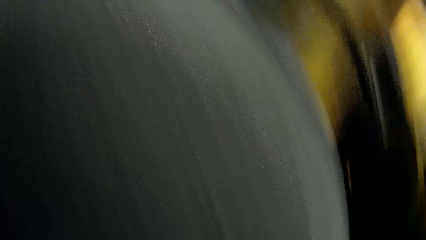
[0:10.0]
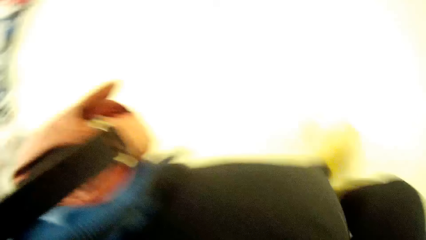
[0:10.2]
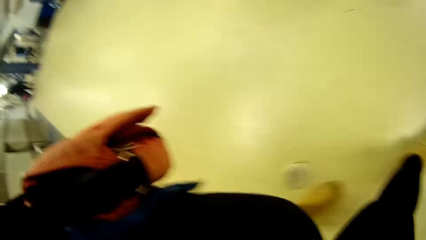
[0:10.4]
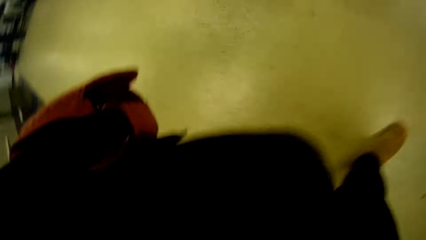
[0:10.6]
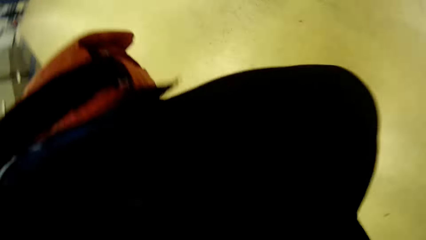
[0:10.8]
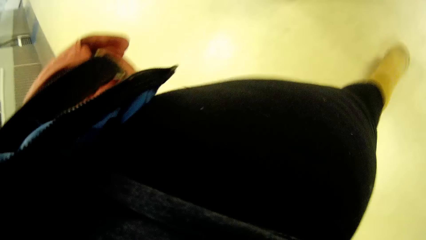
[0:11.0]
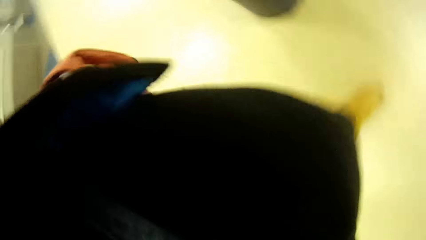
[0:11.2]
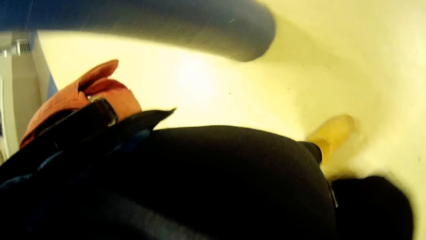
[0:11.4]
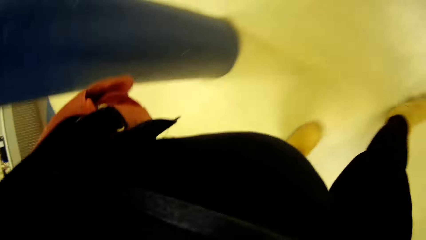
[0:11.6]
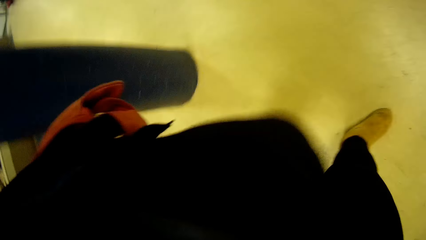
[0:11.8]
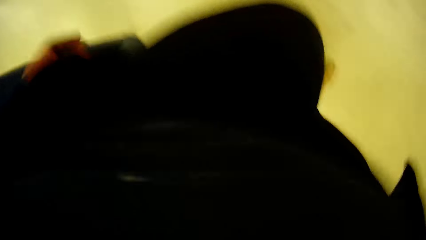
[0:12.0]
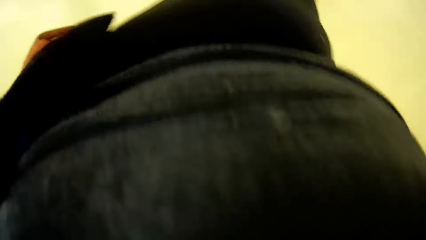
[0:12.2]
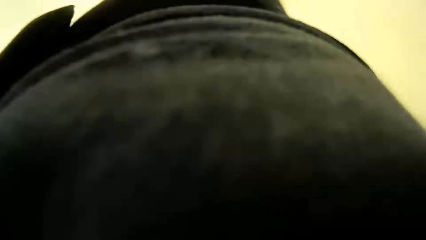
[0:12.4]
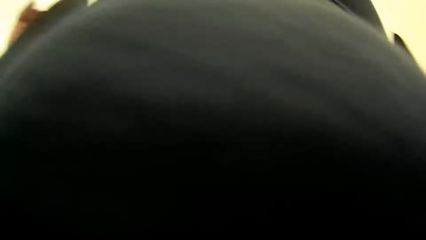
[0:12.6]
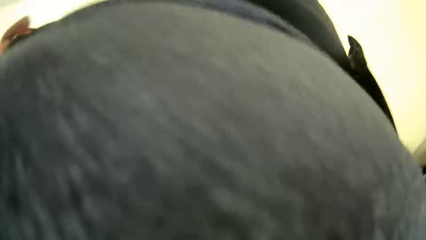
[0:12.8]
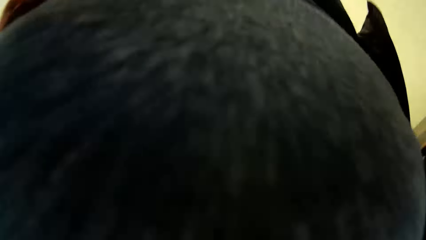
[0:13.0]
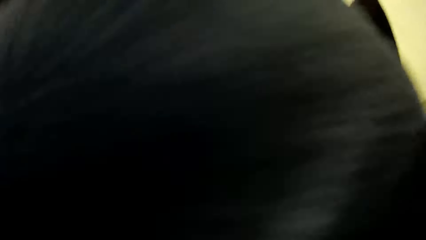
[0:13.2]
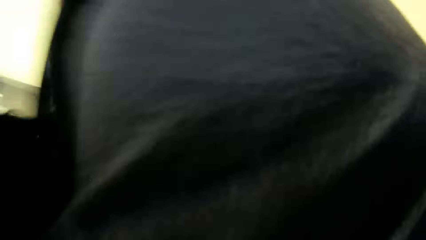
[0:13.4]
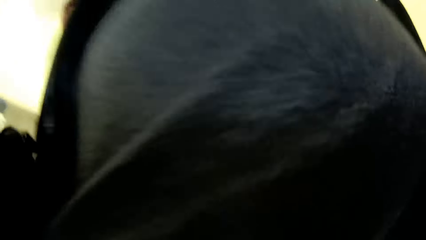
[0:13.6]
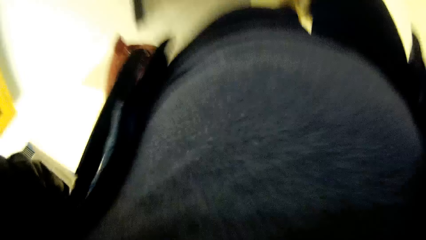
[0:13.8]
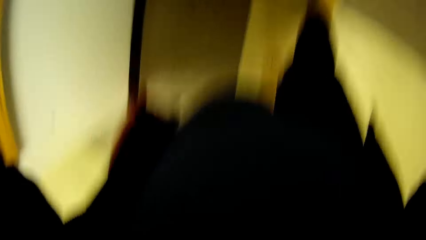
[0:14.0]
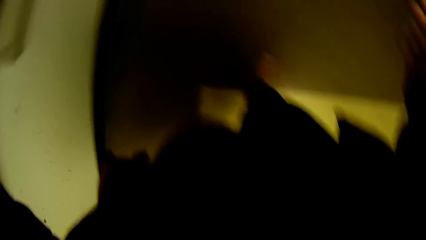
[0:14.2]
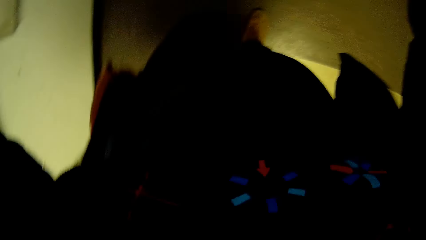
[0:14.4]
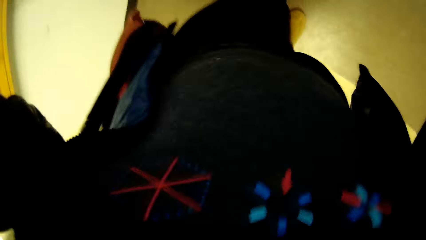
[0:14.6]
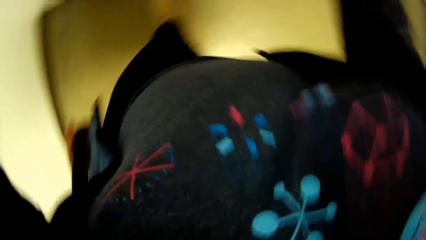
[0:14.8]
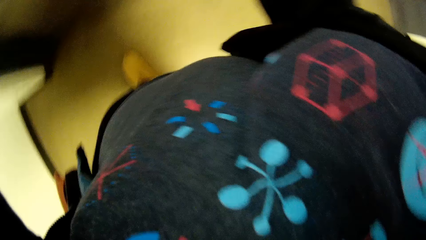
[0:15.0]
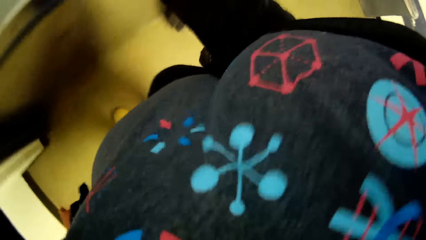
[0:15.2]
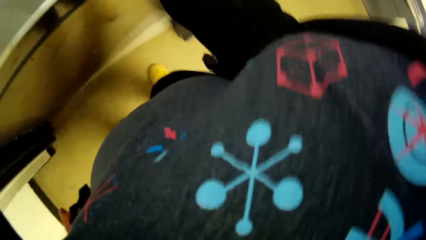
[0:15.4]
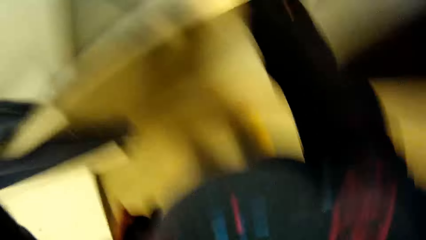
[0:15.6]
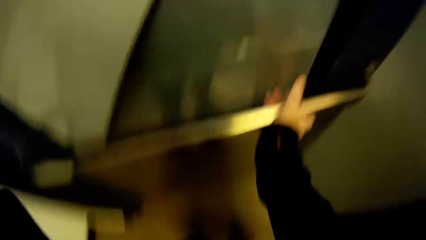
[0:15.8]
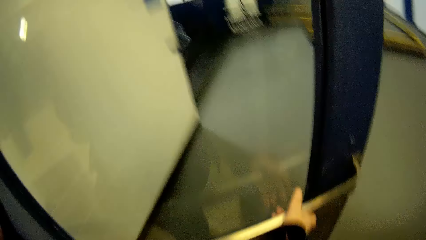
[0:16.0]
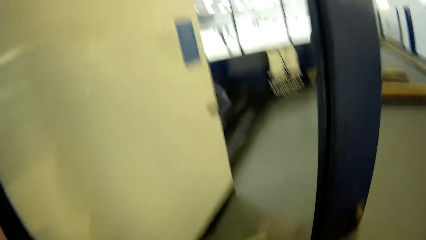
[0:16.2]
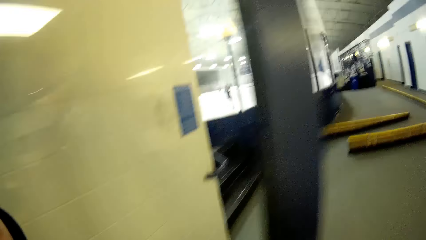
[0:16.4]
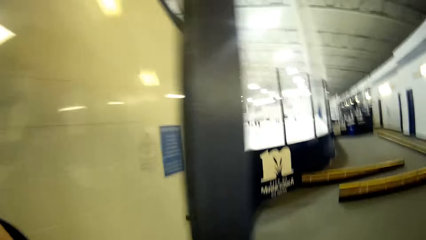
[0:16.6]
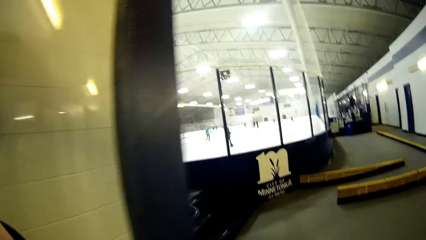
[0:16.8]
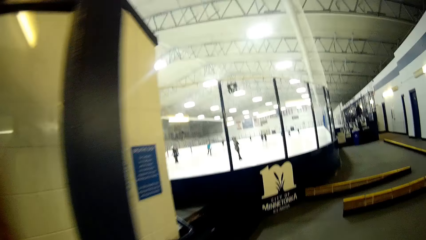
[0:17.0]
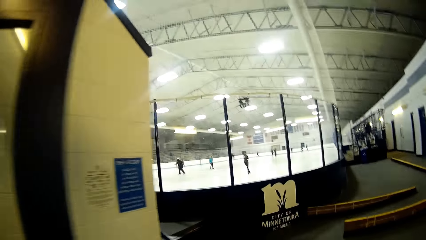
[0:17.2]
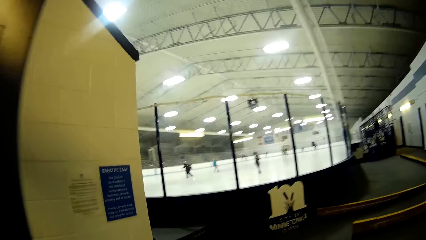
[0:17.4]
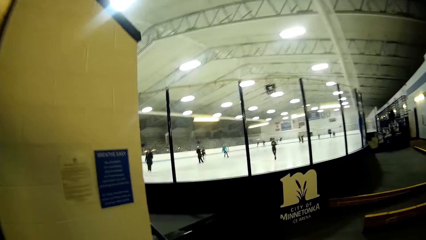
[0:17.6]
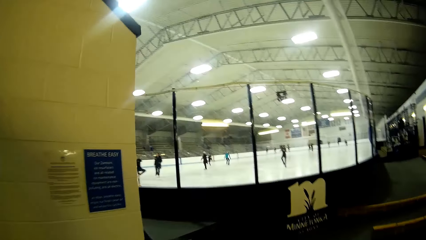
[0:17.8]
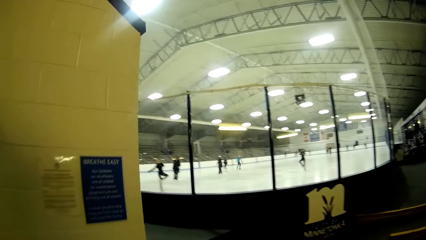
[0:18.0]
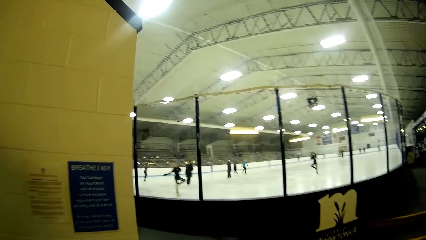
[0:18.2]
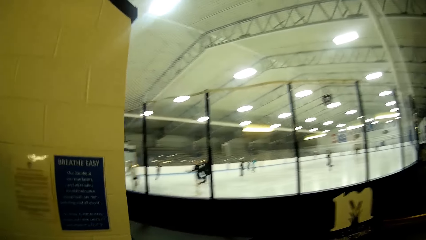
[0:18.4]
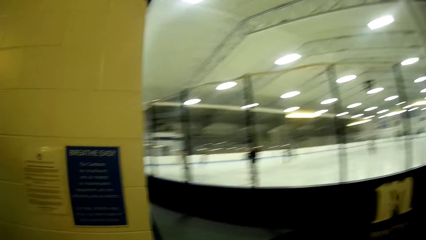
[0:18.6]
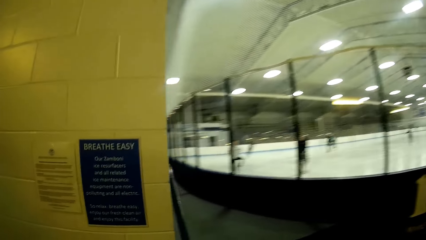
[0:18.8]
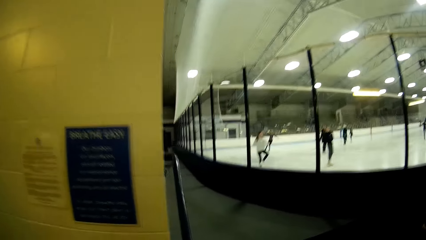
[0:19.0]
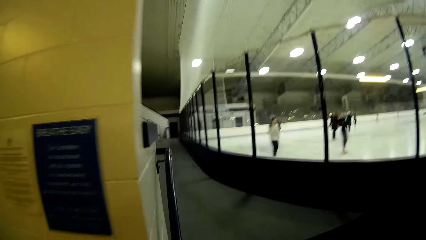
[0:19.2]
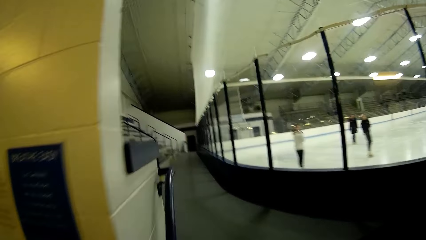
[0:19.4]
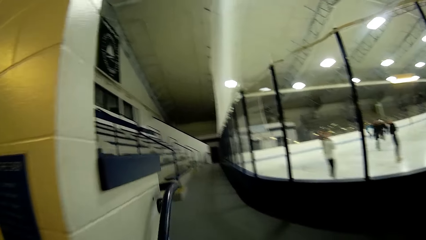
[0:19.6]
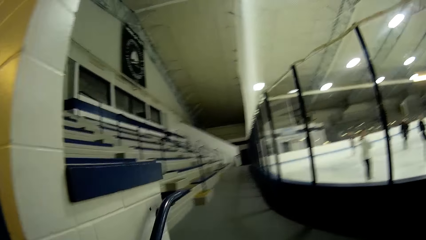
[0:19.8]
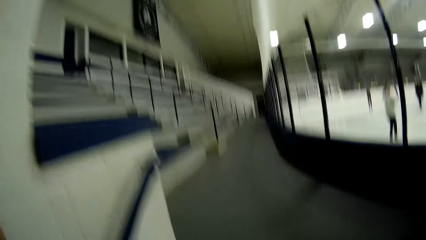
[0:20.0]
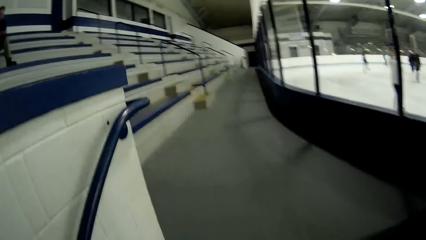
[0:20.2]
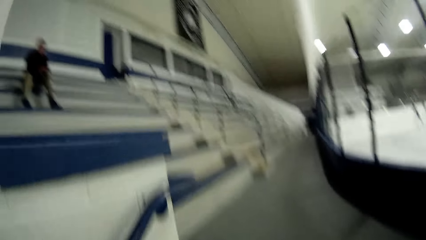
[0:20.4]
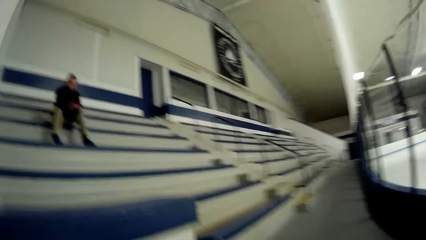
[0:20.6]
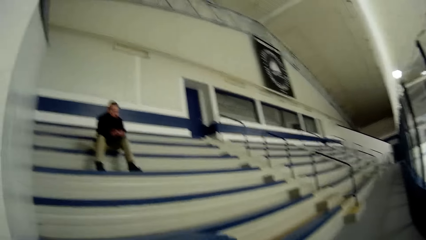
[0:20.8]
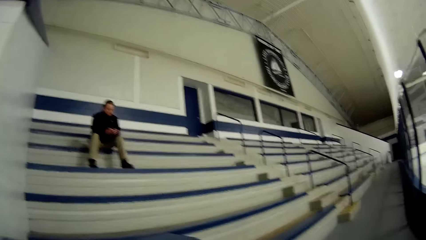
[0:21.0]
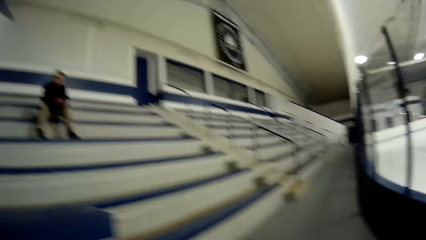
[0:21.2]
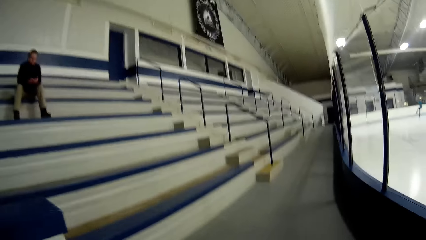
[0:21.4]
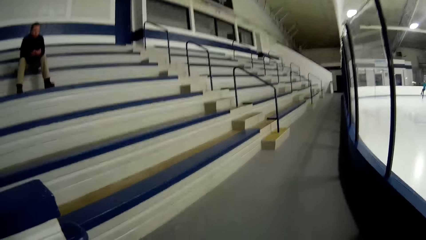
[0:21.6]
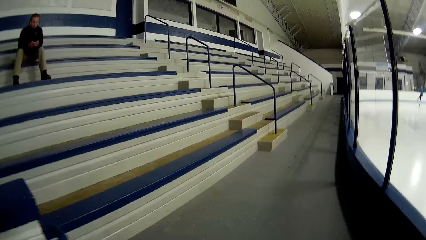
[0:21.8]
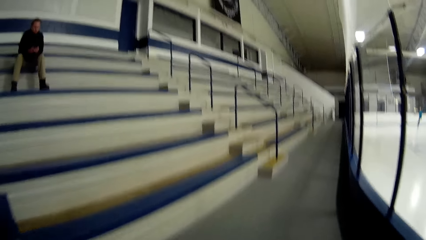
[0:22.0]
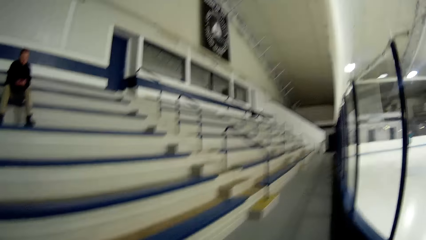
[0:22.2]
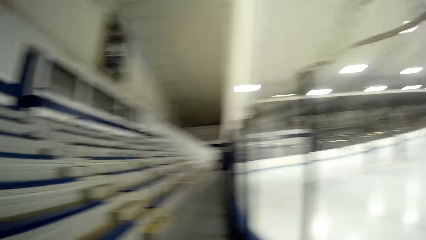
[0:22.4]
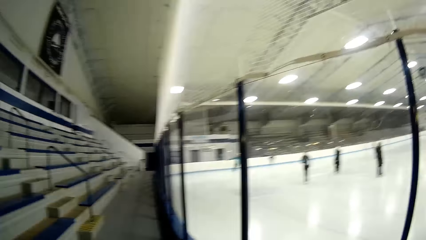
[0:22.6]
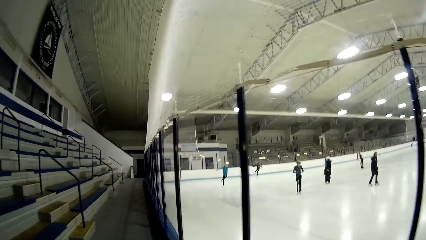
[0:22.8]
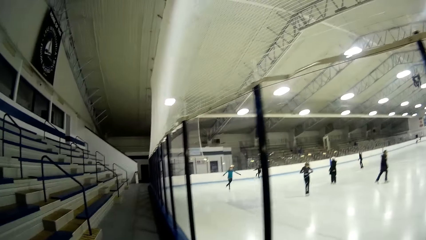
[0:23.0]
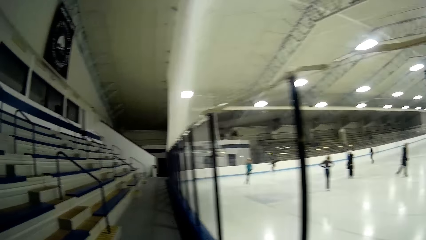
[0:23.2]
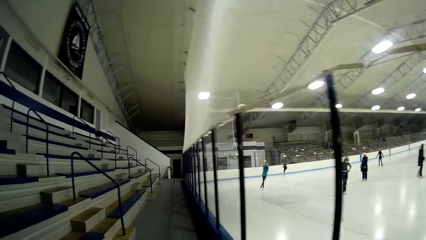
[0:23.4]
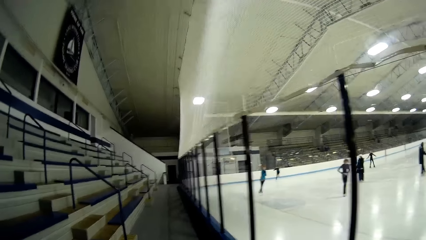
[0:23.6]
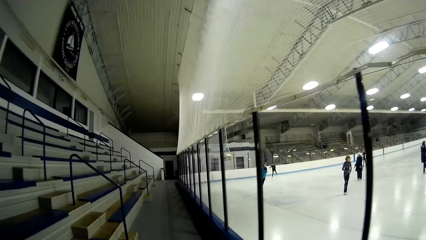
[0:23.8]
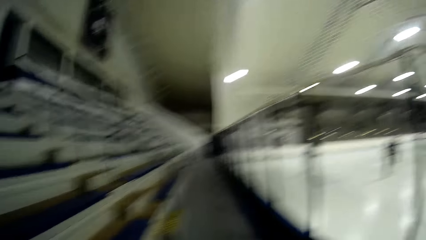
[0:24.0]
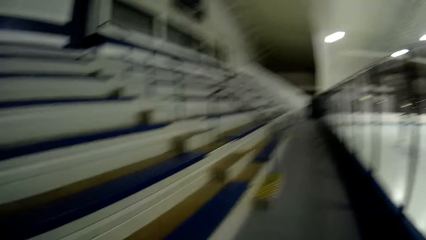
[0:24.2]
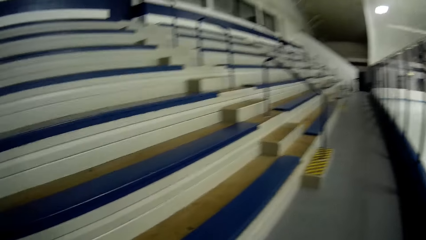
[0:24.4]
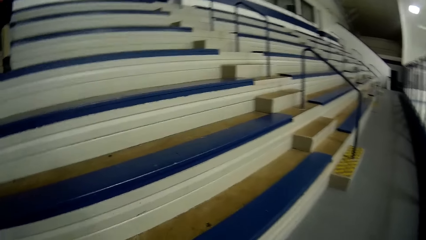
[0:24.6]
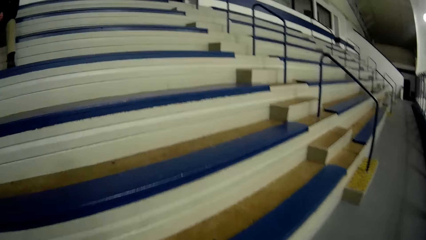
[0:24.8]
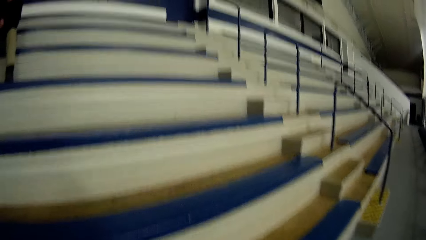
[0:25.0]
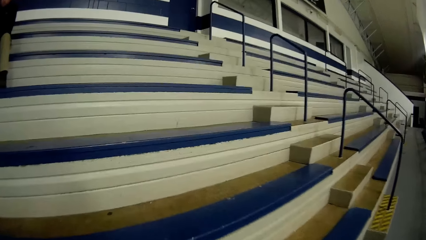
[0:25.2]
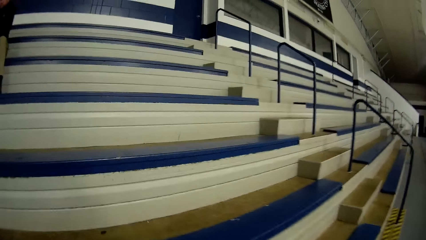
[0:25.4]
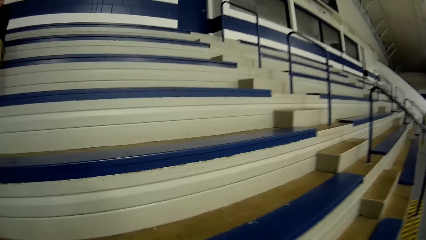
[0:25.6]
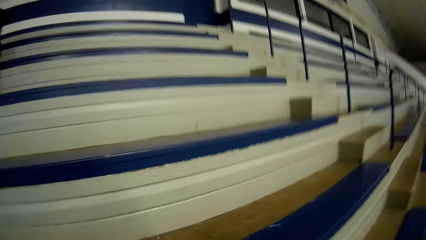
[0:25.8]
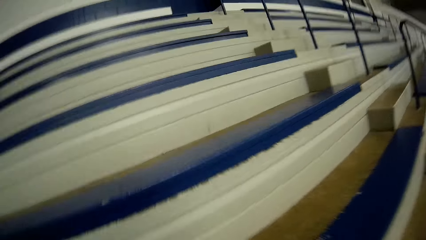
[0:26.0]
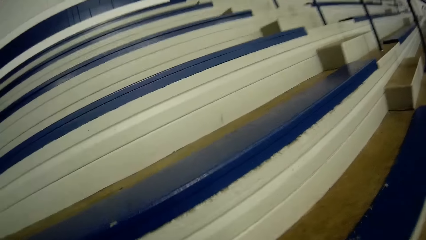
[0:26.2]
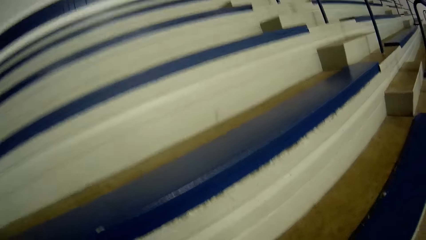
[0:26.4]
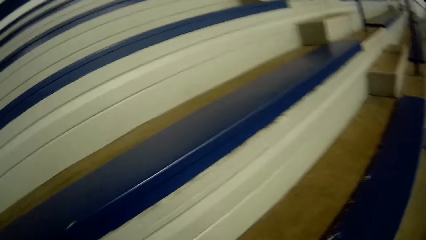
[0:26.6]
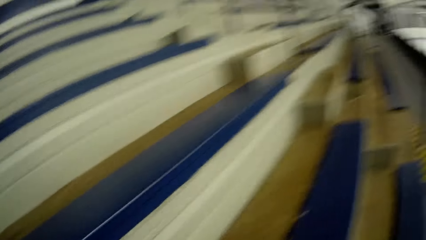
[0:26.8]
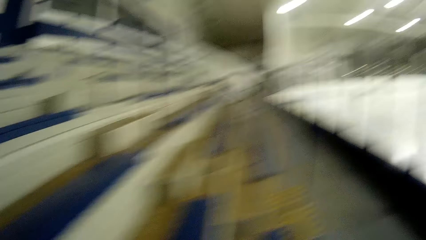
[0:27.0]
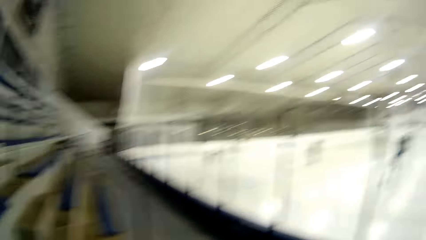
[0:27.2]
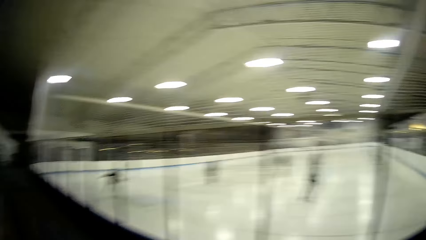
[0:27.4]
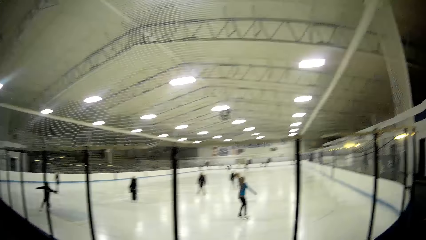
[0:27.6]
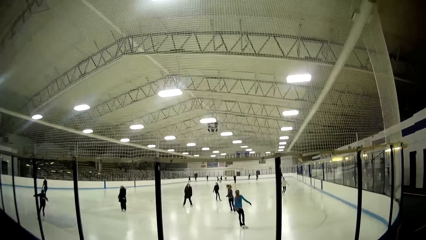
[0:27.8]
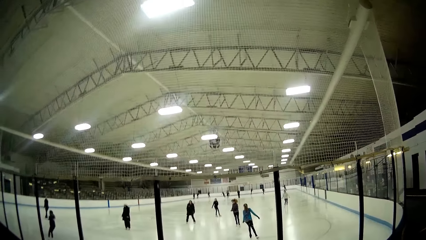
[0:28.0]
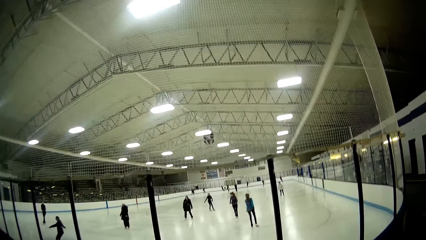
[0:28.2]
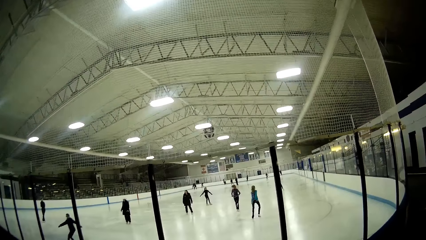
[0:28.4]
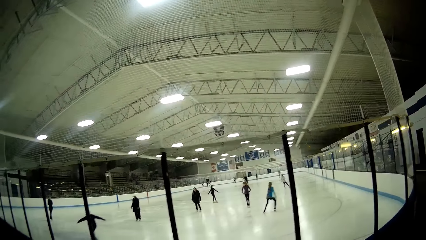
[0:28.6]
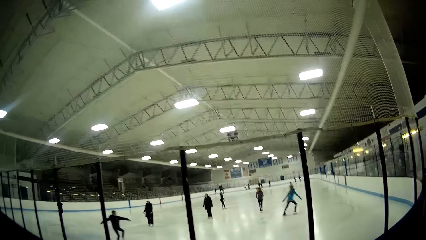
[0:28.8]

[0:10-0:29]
The camera wearer walks towards the door. They walk in the building. They open the door. They walk in the building. They walk beside the field, look around the skate field, and walk over the seats. They climb the stadium stairs.
